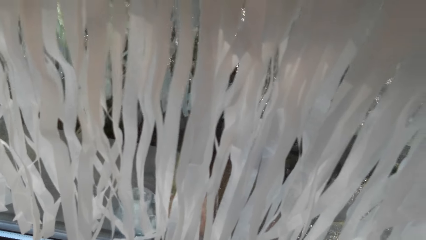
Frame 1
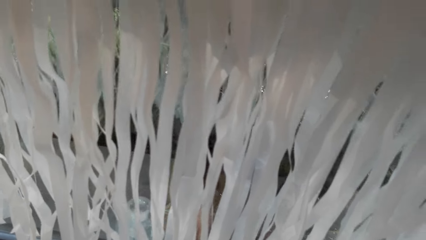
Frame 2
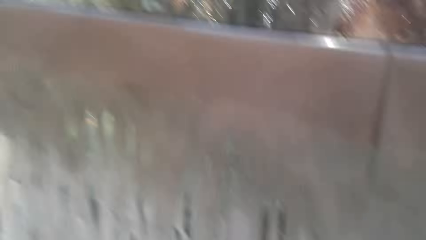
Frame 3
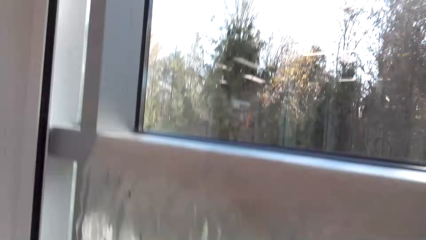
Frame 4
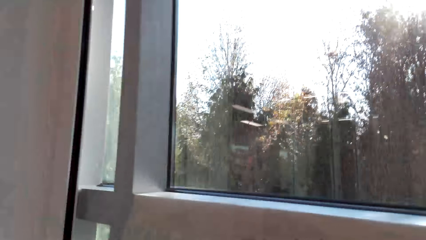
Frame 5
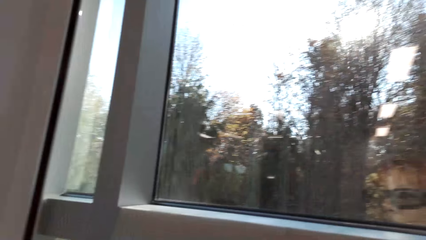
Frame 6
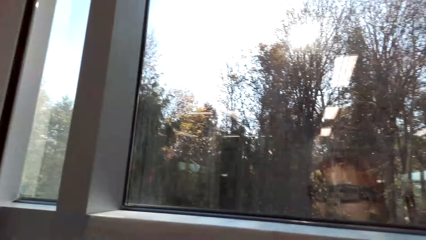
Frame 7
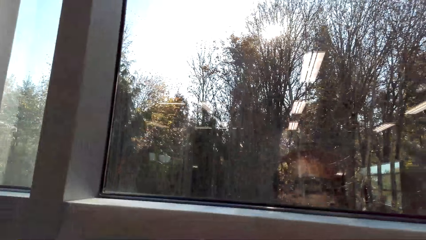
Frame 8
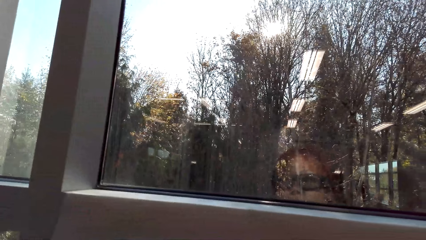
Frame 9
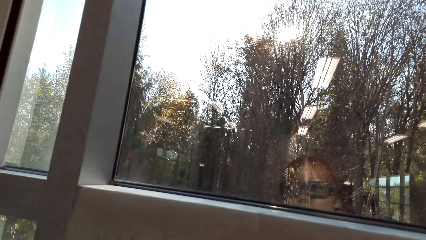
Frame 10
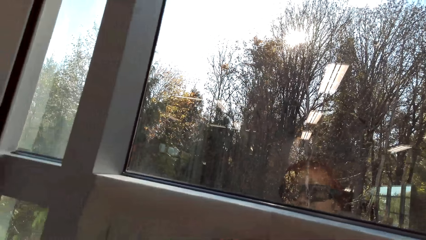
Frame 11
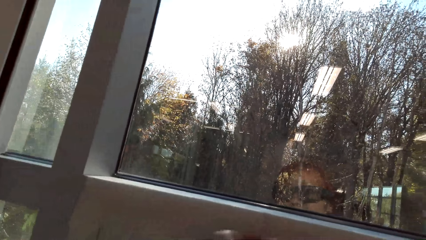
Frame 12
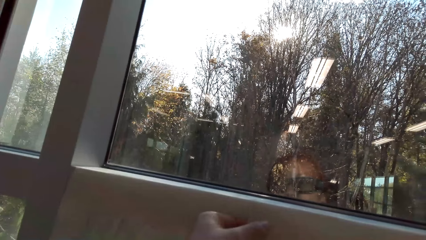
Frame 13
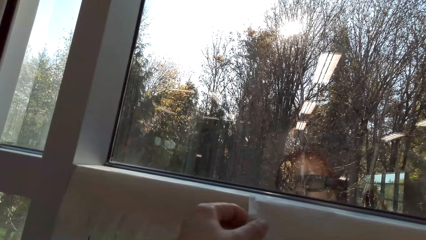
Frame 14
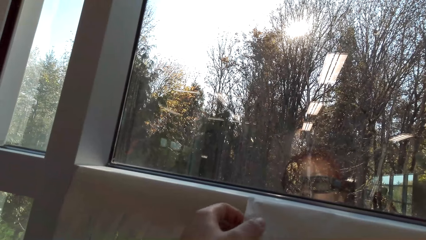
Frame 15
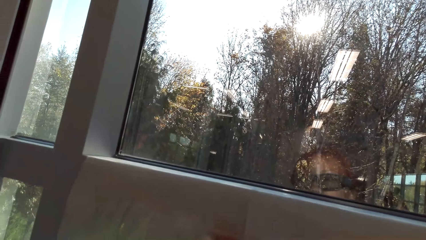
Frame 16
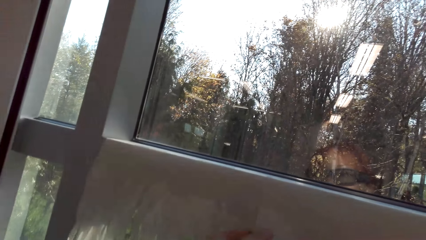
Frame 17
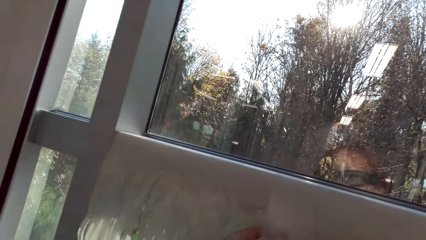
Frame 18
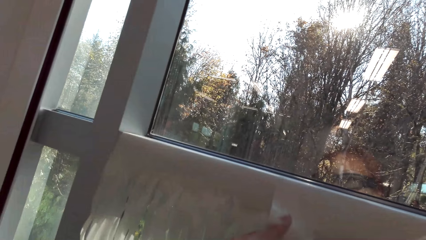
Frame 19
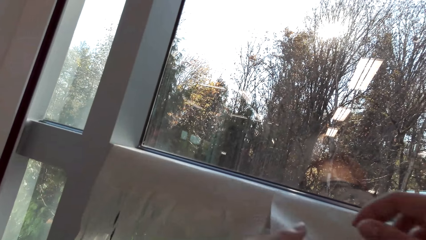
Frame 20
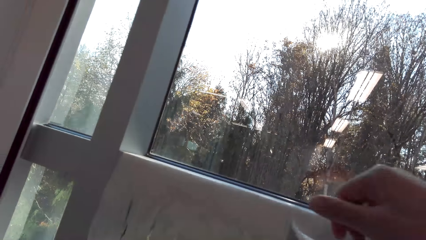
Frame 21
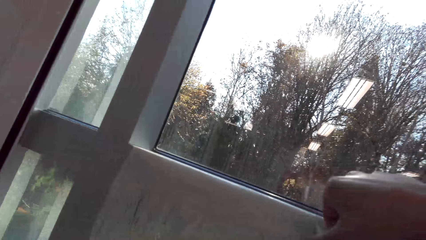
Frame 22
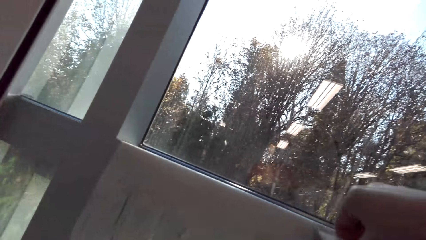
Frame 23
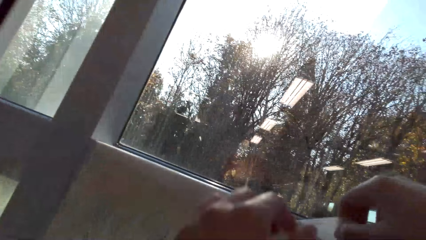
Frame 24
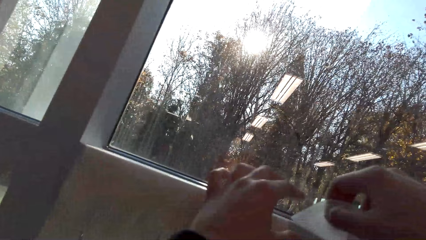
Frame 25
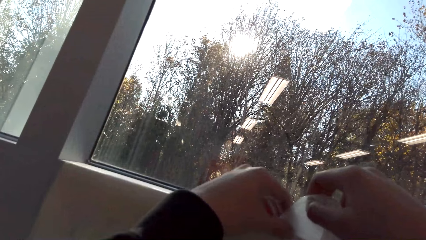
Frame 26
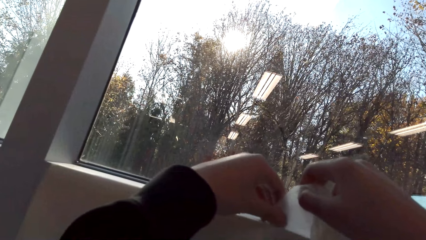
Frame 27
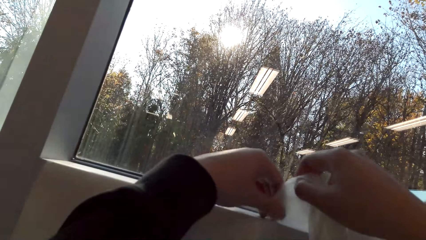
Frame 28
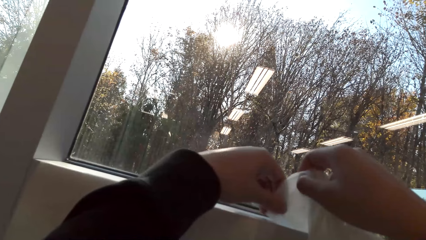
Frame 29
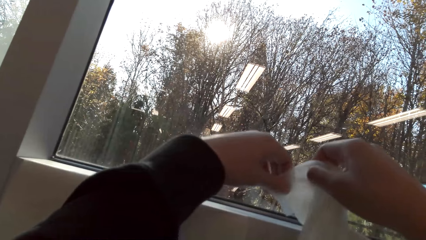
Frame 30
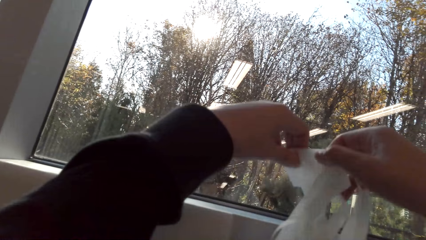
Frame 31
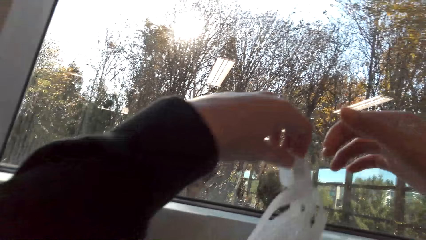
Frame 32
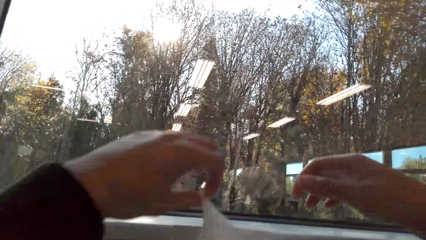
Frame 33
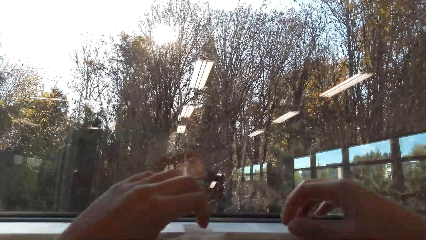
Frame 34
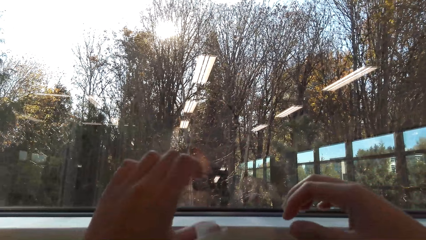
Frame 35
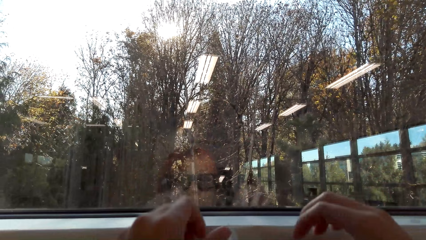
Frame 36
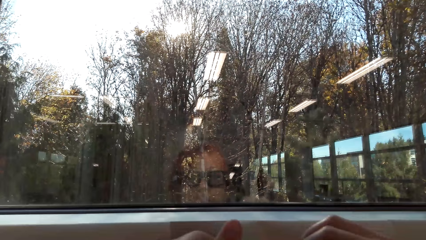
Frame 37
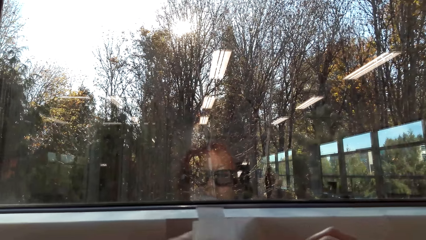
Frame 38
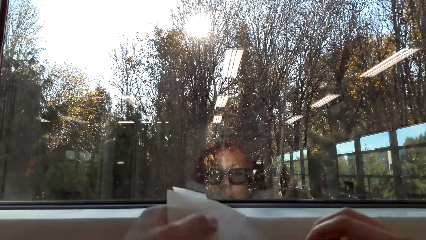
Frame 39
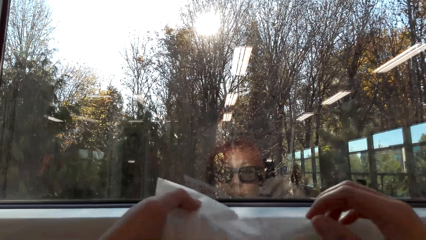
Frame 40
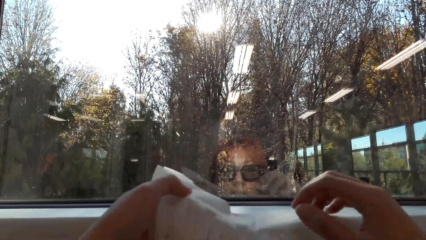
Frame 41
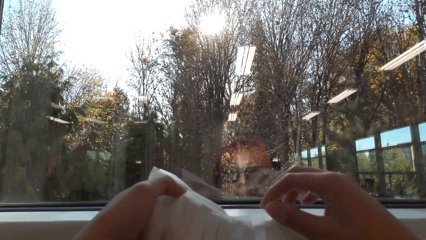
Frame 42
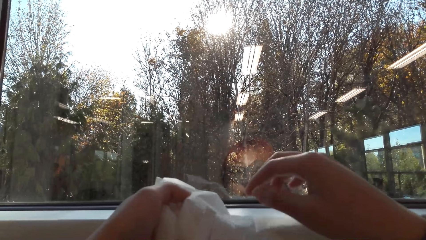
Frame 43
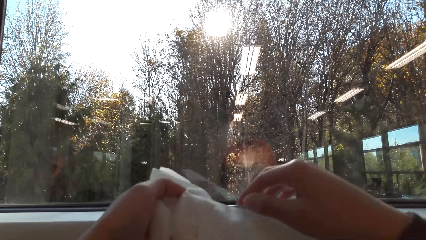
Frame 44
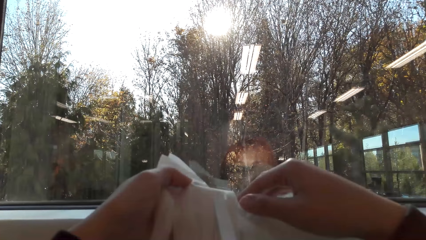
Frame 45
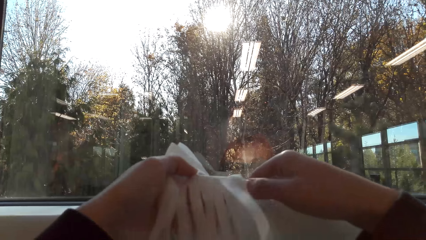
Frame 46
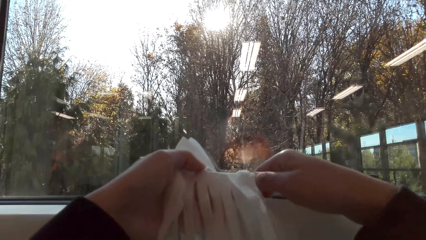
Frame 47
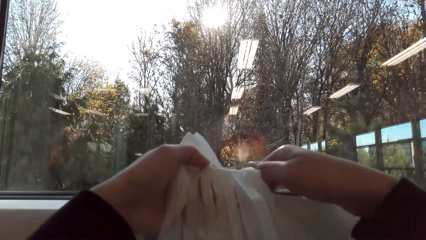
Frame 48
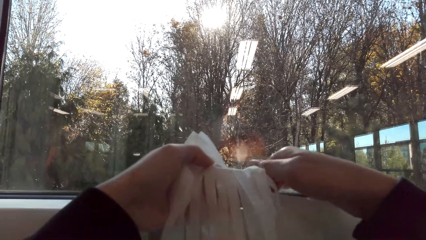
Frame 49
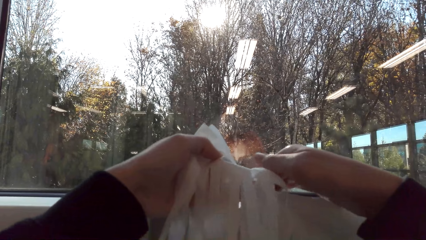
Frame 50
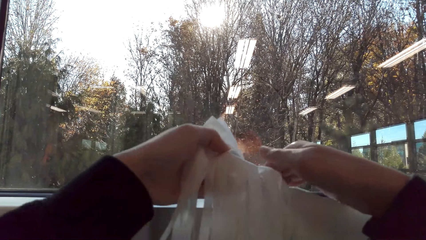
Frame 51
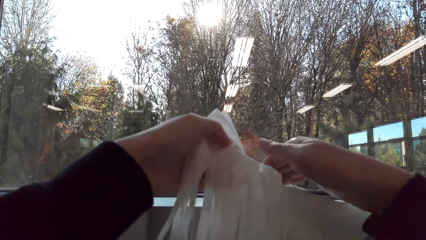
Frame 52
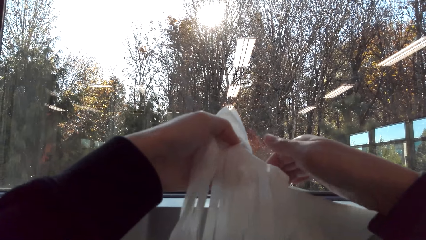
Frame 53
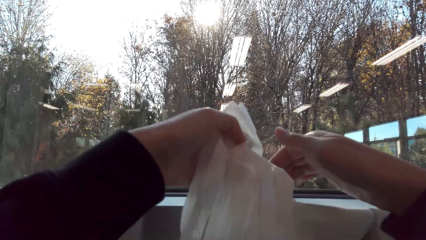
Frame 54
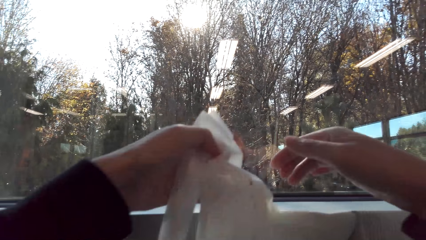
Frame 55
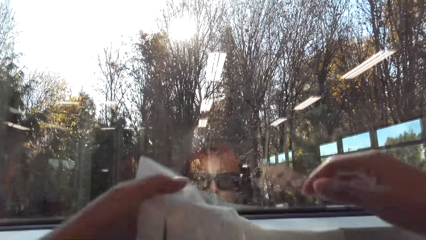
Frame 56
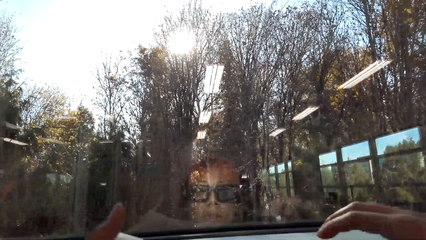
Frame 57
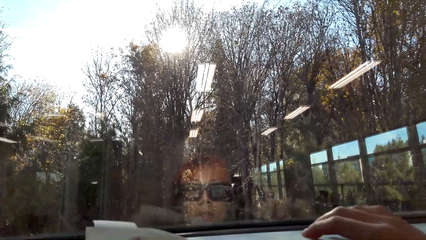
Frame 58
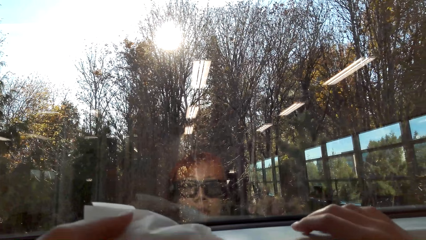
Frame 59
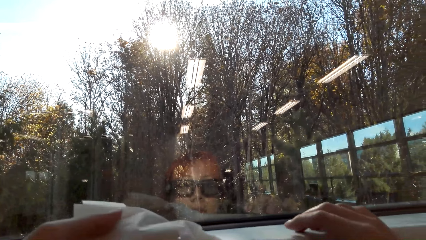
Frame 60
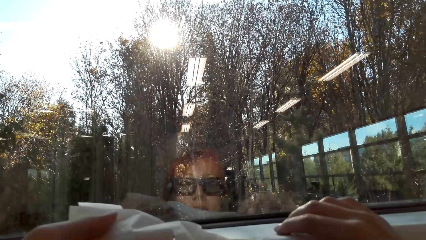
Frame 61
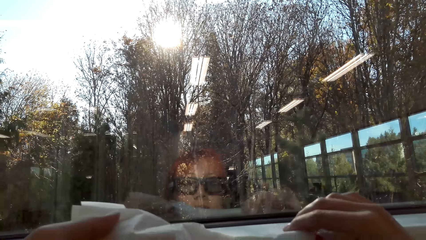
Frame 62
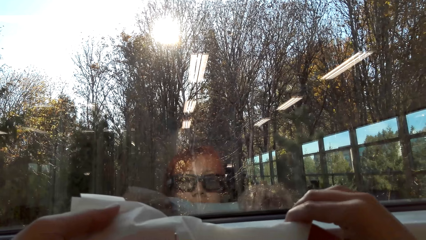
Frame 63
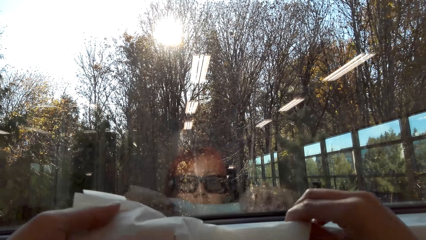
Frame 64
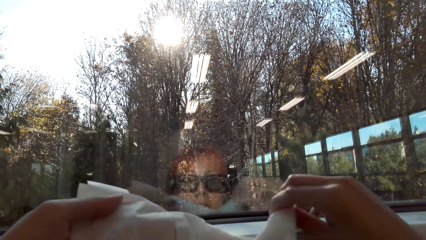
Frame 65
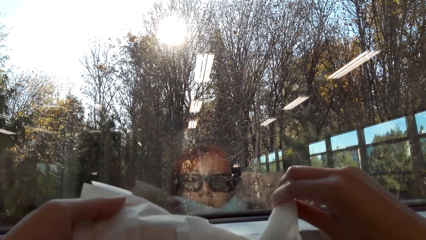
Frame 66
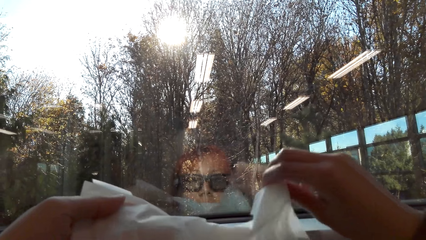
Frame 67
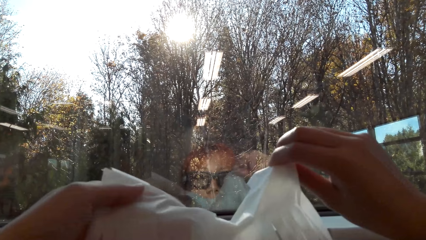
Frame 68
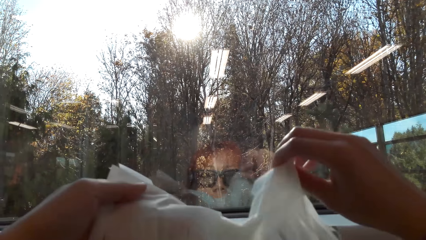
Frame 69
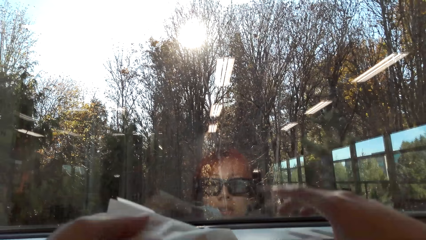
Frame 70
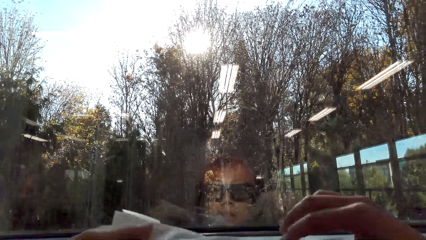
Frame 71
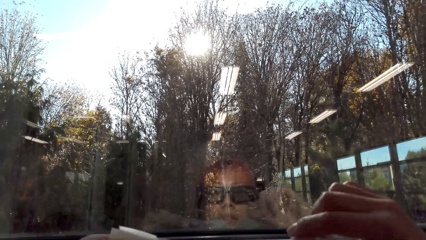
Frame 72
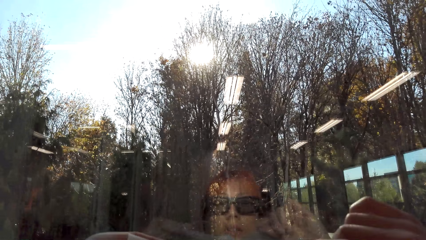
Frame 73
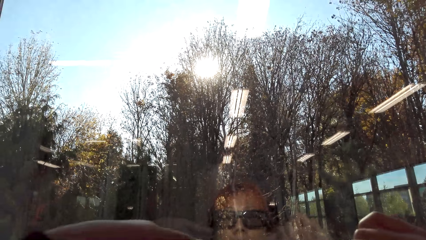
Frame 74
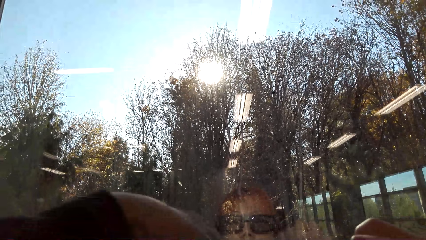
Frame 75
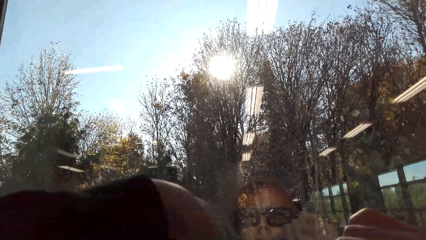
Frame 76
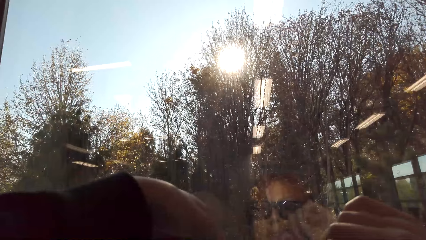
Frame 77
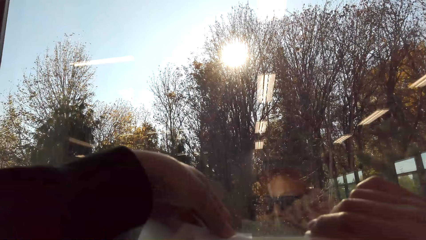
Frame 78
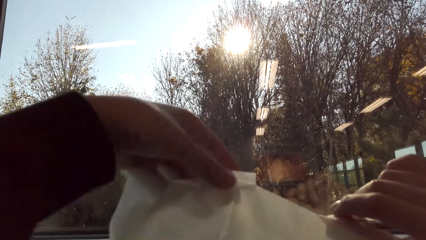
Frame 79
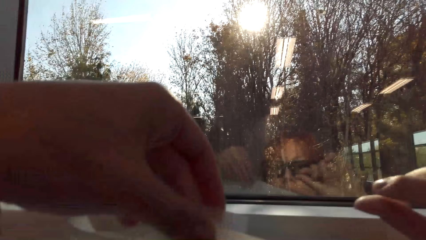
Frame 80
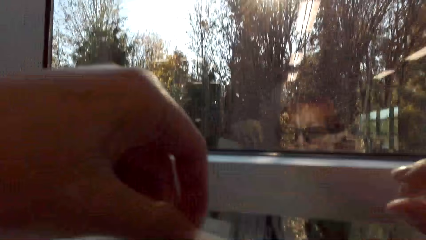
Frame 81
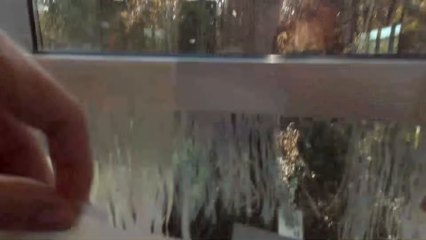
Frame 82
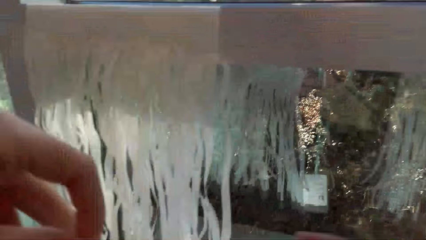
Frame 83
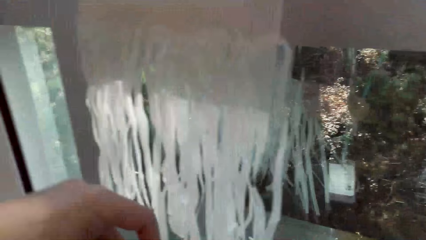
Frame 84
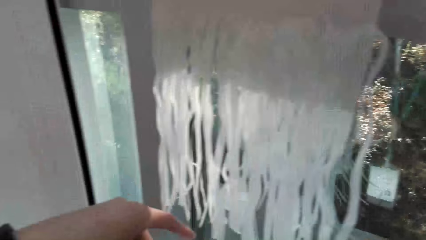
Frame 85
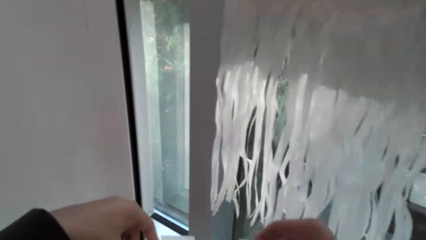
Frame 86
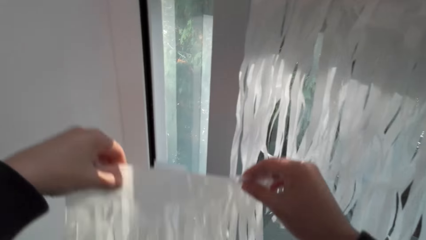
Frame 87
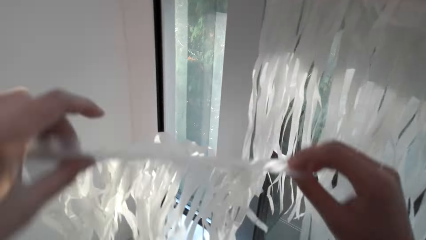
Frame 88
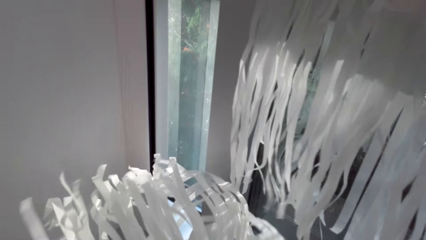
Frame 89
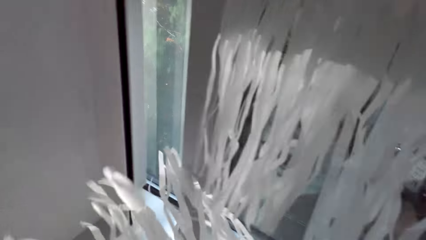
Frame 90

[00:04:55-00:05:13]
The camera wearer unsticks the party banner on the window. They place the party banner on the window stool.
